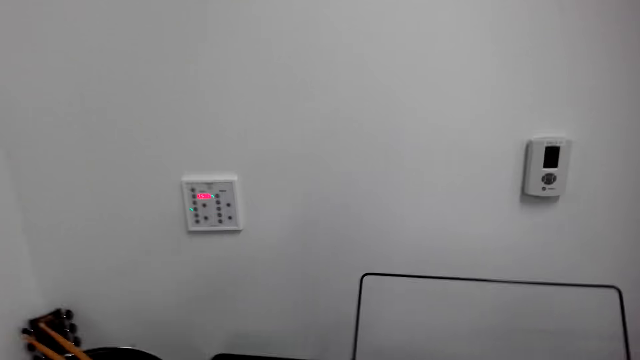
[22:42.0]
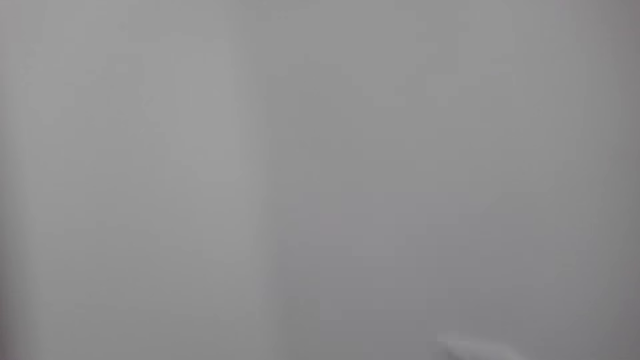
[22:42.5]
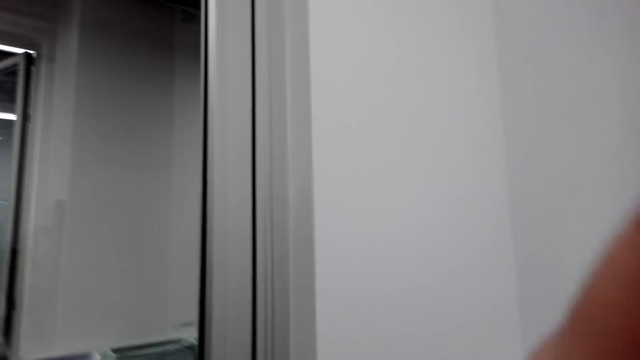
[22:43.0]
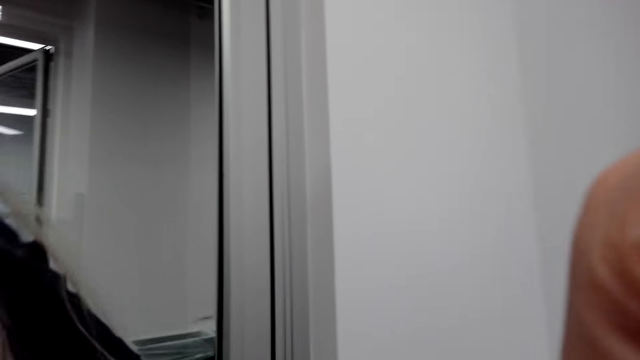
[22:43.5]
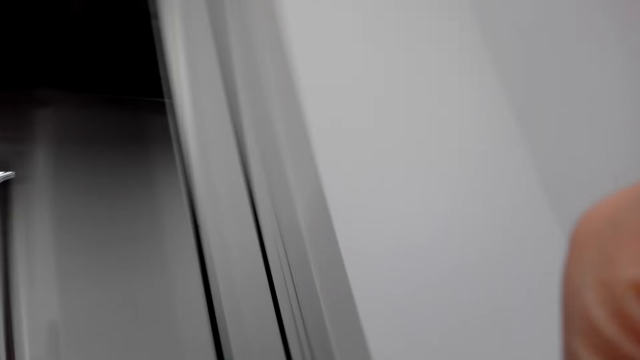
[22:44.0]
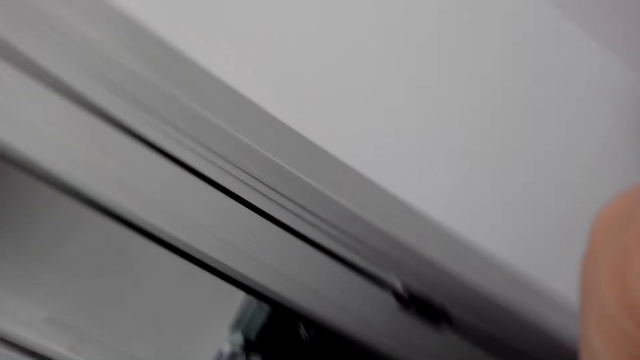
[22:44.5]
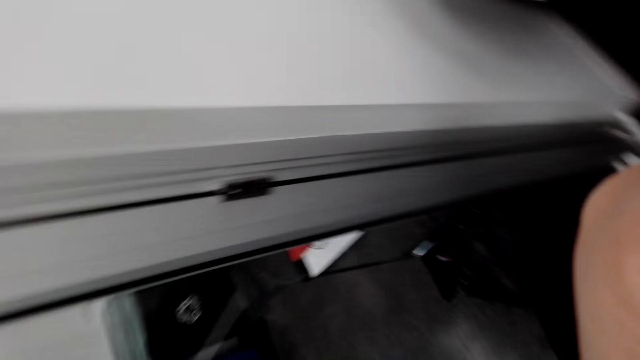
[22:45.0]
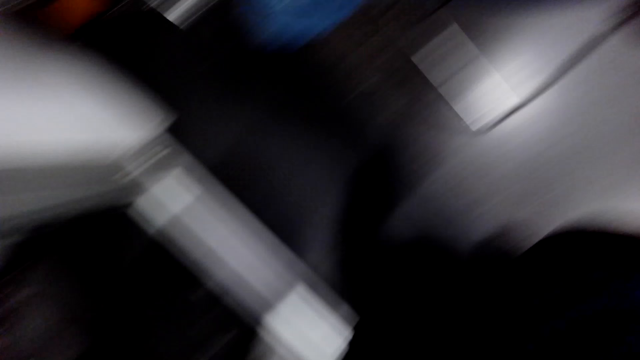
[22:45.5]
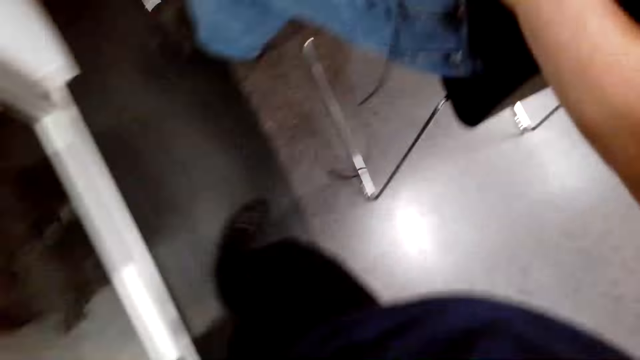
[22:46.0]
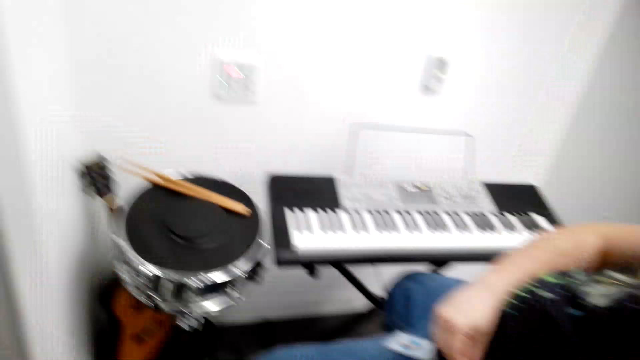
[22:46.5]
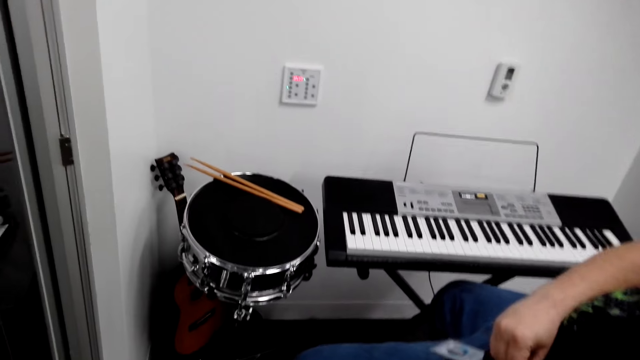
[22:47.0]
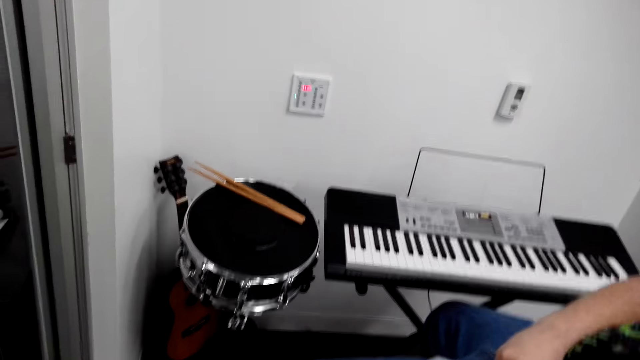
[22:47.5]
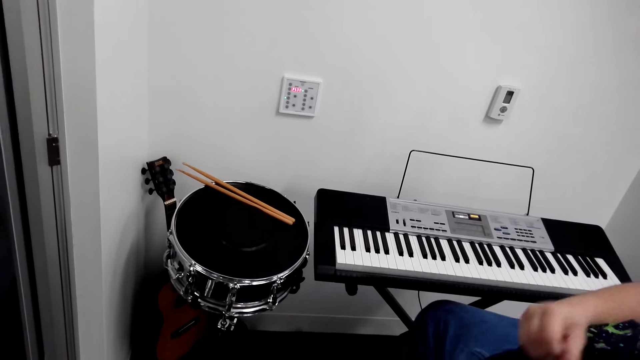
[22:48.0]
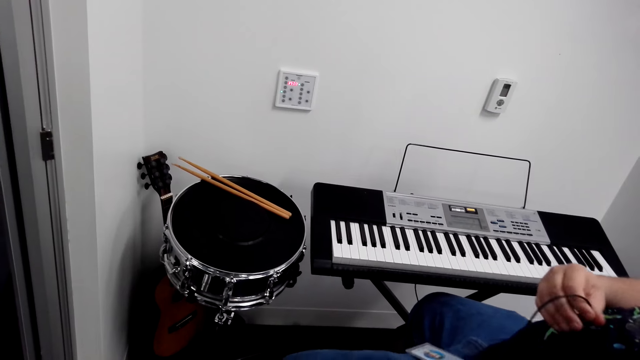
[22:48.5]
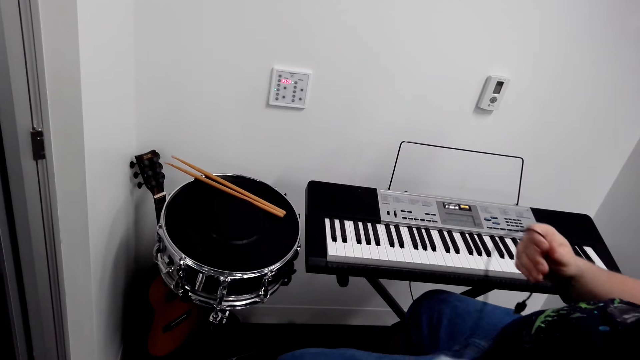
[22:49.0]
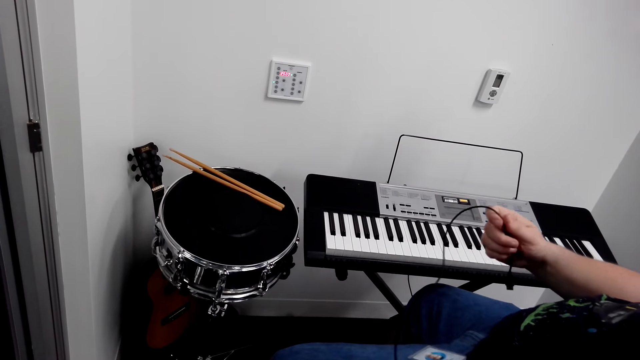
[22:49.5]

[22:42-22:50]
The camera wearer touches his head. He removes the camera. He gives a man the camera. He holds a cable in his hands.
